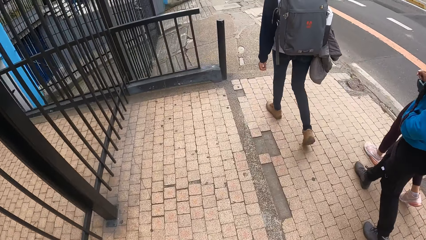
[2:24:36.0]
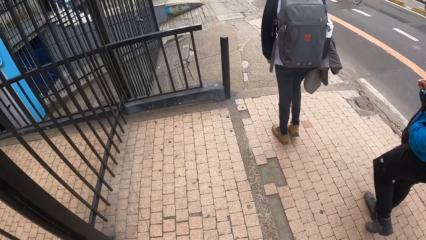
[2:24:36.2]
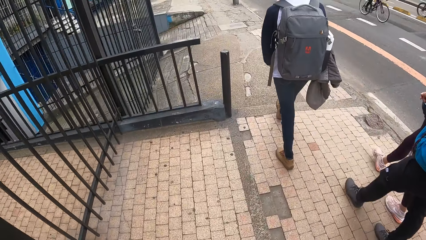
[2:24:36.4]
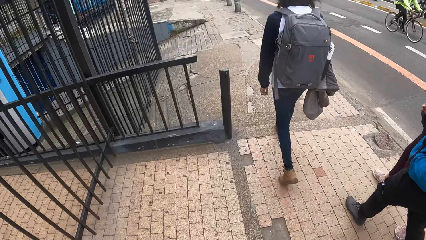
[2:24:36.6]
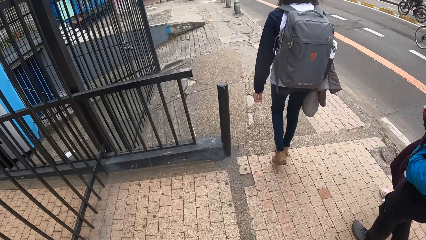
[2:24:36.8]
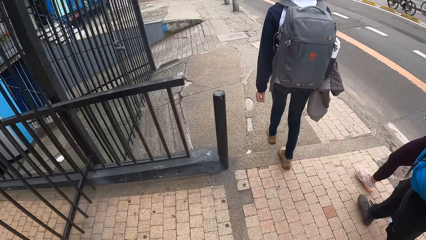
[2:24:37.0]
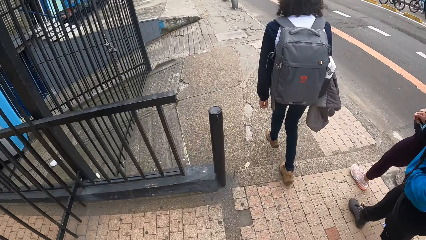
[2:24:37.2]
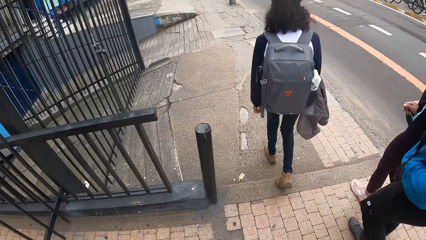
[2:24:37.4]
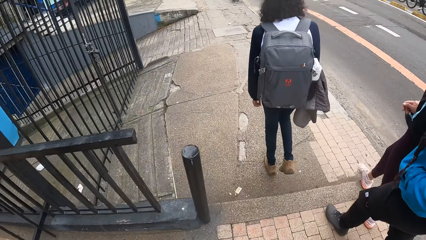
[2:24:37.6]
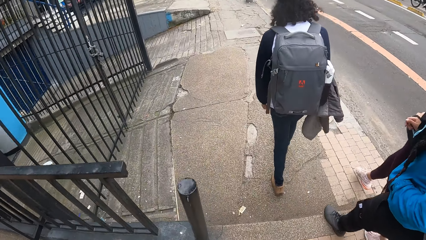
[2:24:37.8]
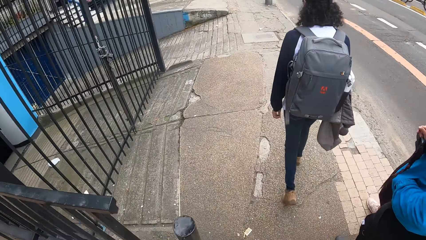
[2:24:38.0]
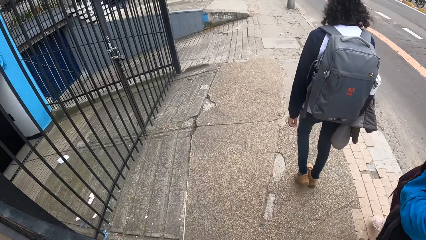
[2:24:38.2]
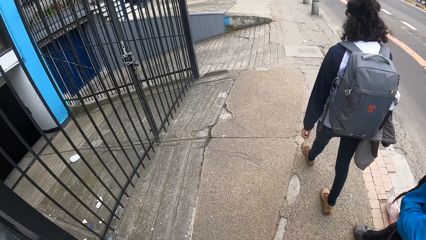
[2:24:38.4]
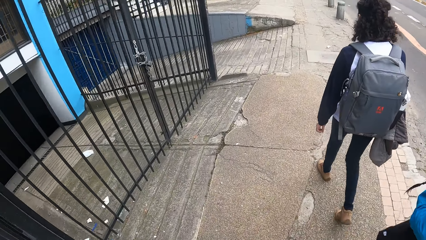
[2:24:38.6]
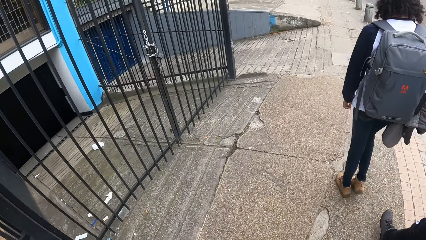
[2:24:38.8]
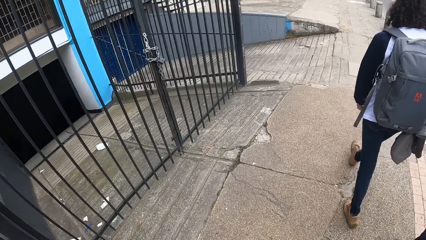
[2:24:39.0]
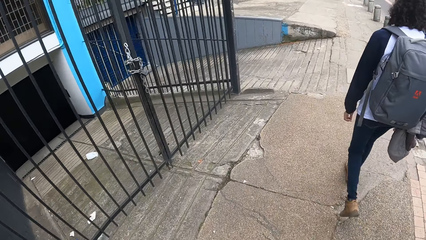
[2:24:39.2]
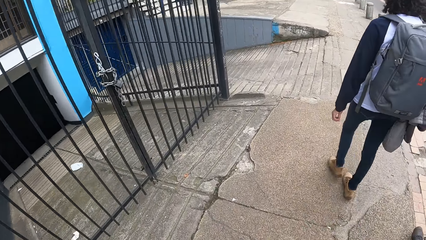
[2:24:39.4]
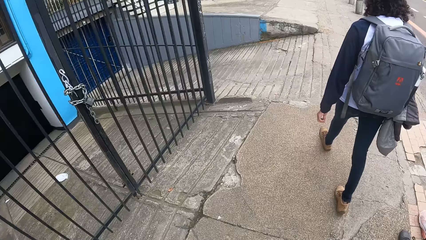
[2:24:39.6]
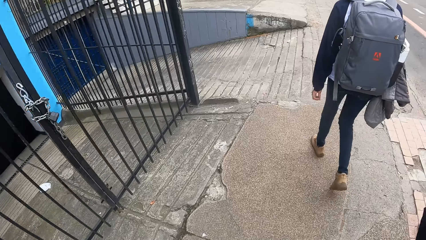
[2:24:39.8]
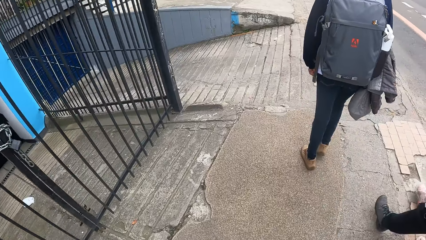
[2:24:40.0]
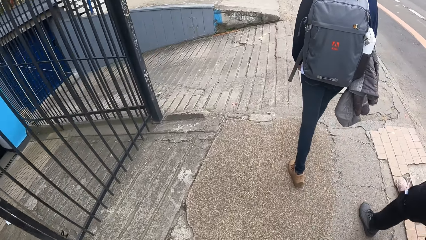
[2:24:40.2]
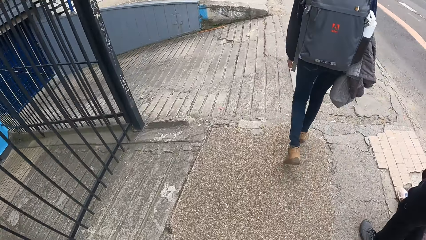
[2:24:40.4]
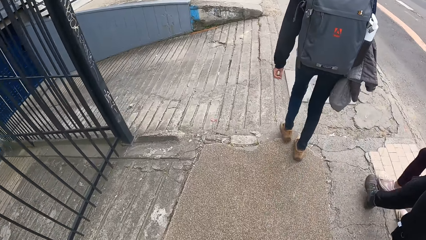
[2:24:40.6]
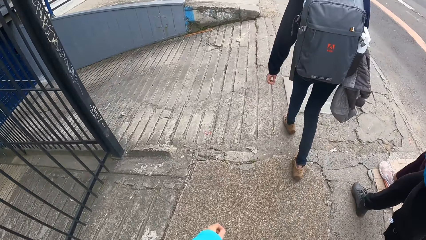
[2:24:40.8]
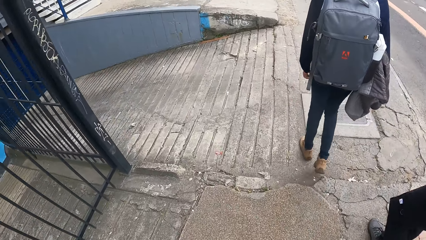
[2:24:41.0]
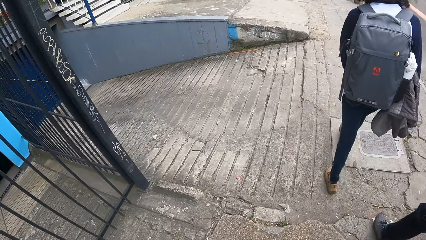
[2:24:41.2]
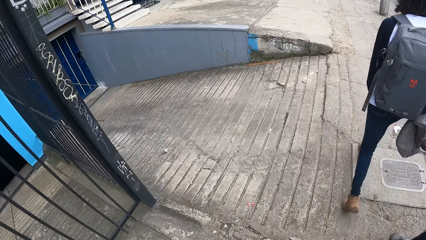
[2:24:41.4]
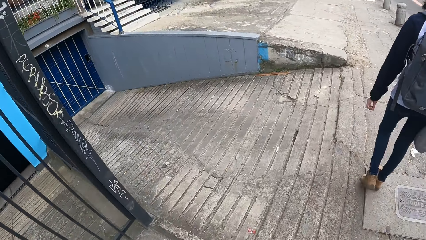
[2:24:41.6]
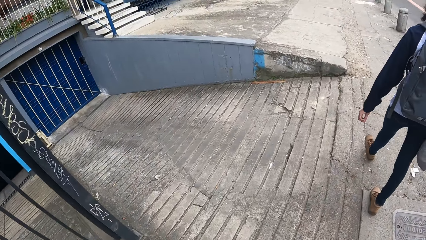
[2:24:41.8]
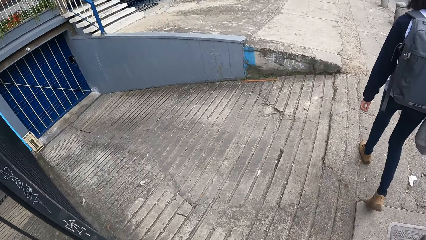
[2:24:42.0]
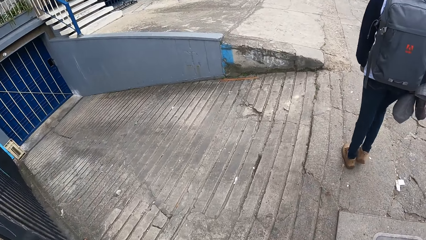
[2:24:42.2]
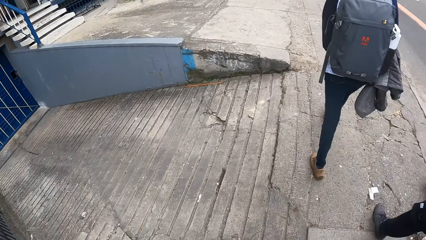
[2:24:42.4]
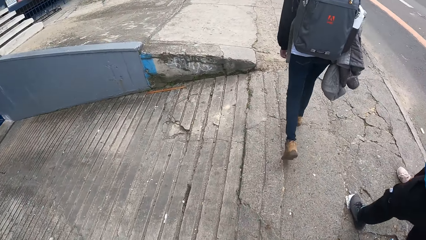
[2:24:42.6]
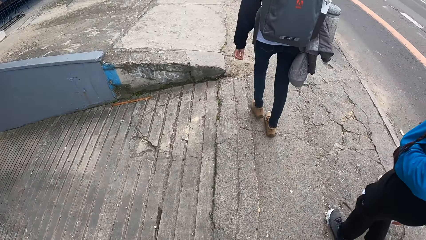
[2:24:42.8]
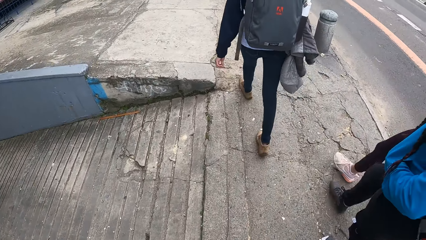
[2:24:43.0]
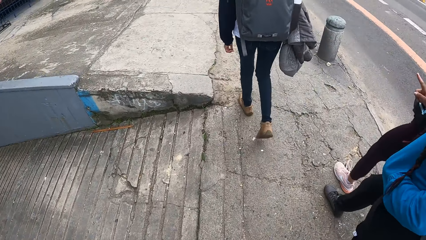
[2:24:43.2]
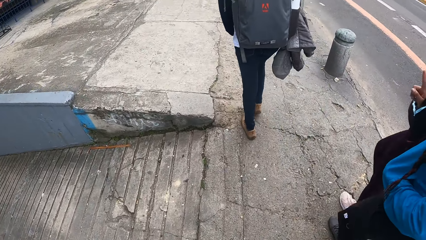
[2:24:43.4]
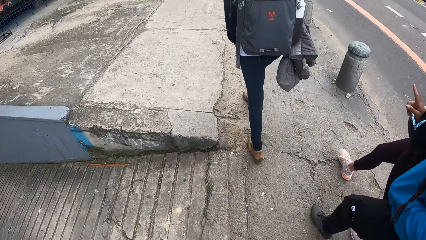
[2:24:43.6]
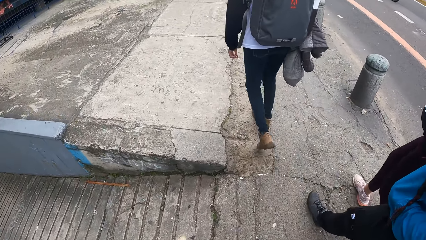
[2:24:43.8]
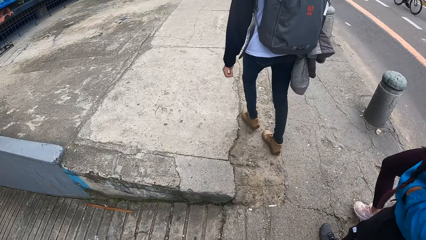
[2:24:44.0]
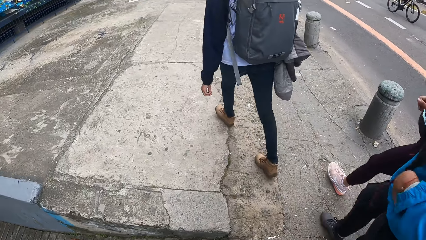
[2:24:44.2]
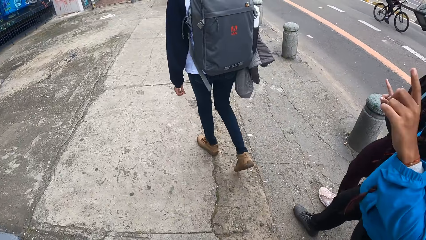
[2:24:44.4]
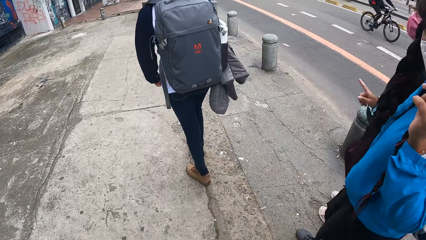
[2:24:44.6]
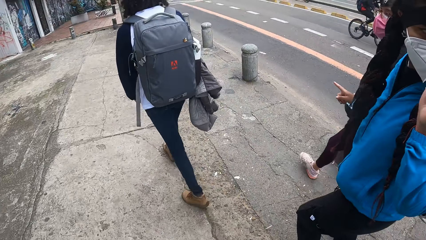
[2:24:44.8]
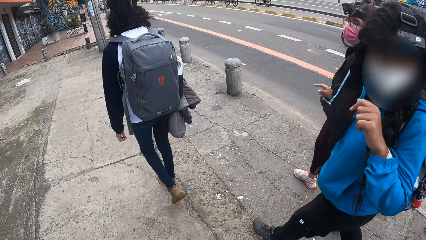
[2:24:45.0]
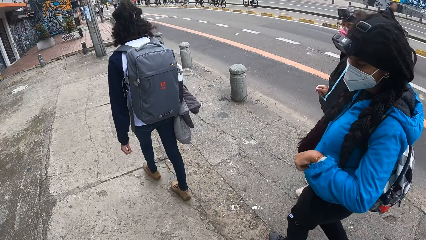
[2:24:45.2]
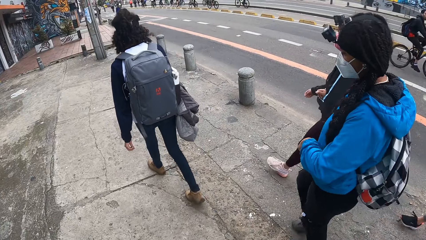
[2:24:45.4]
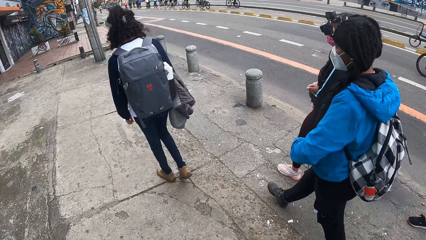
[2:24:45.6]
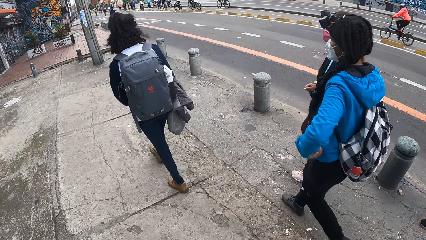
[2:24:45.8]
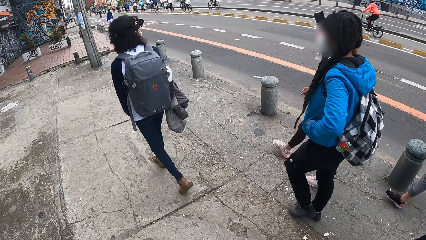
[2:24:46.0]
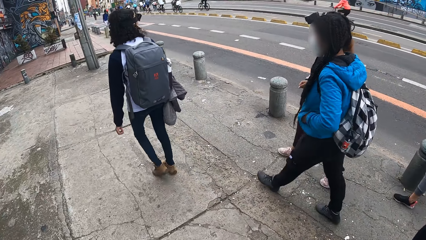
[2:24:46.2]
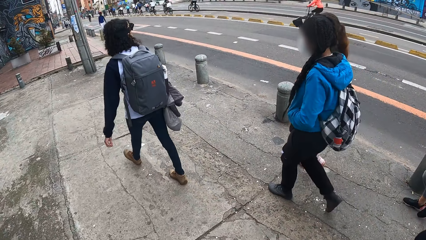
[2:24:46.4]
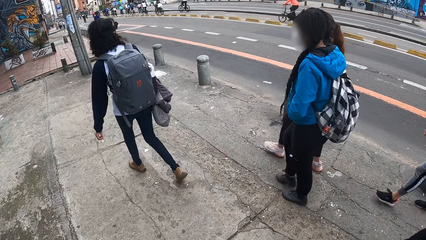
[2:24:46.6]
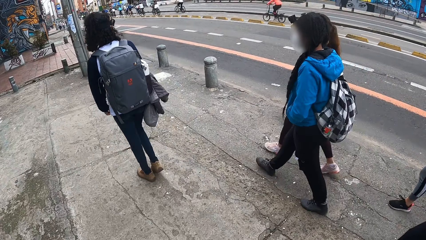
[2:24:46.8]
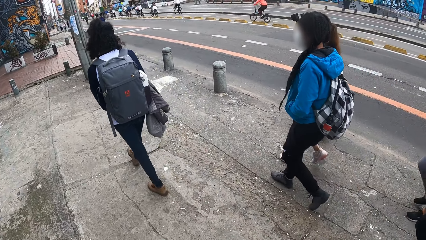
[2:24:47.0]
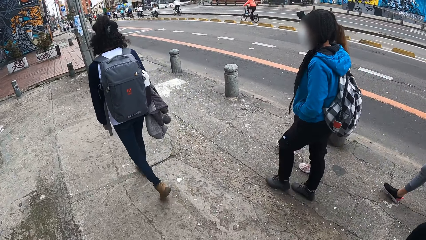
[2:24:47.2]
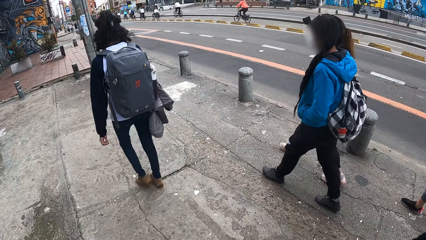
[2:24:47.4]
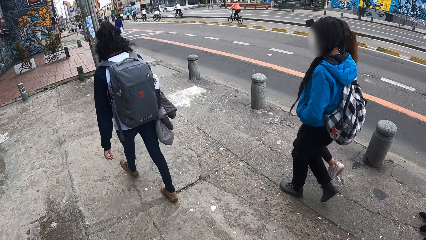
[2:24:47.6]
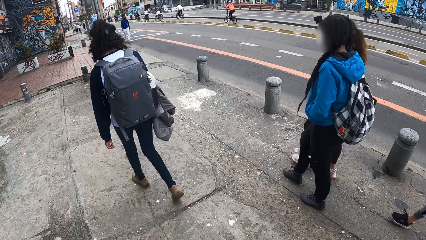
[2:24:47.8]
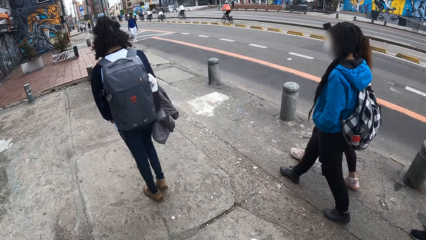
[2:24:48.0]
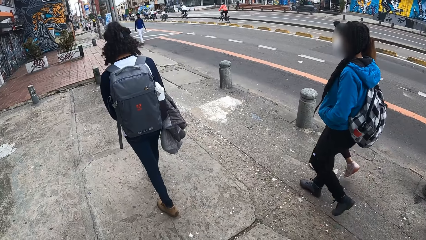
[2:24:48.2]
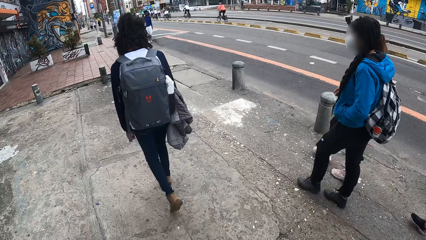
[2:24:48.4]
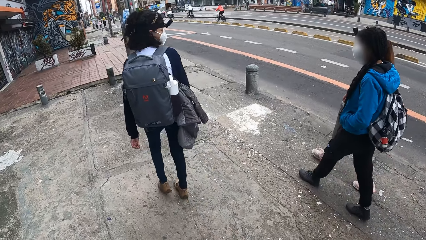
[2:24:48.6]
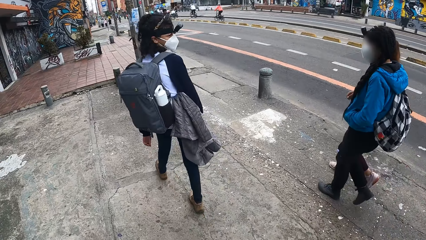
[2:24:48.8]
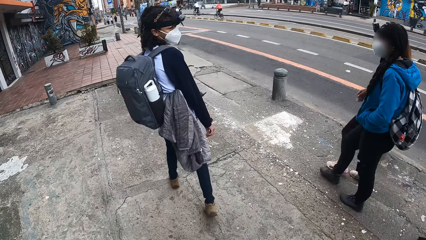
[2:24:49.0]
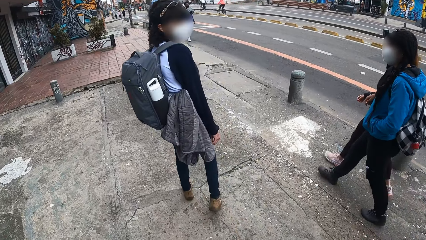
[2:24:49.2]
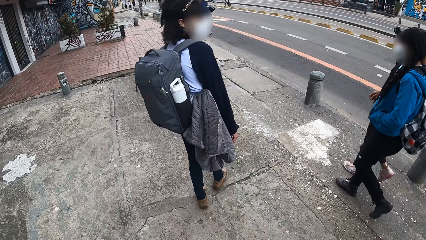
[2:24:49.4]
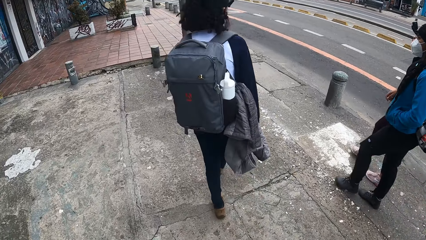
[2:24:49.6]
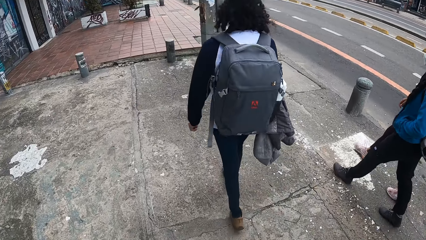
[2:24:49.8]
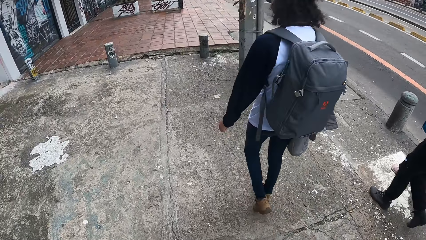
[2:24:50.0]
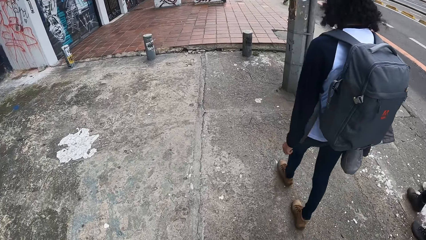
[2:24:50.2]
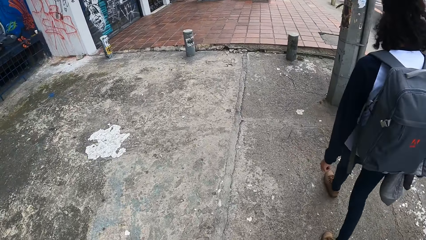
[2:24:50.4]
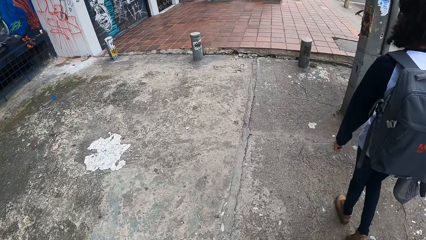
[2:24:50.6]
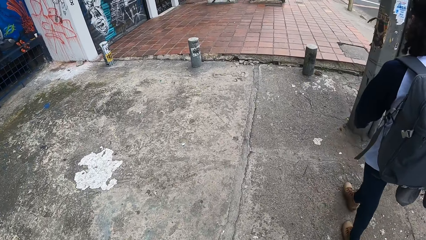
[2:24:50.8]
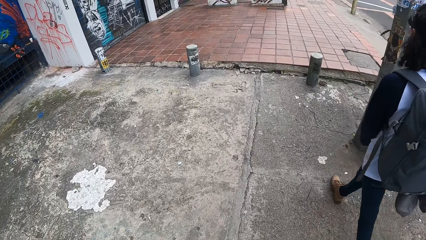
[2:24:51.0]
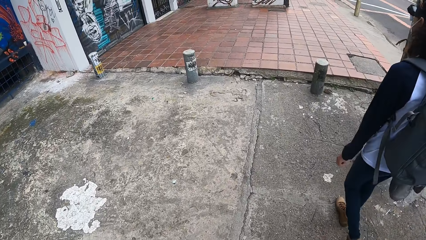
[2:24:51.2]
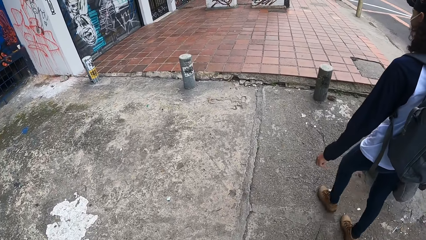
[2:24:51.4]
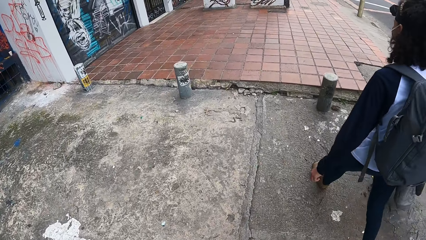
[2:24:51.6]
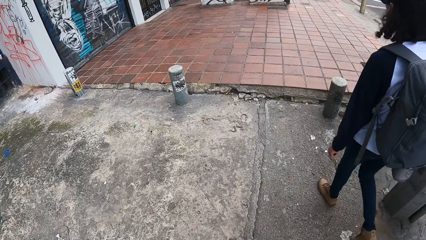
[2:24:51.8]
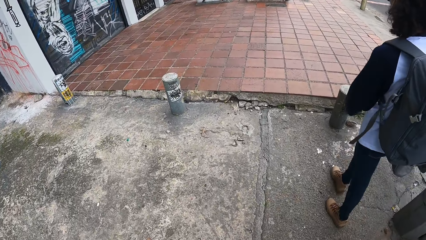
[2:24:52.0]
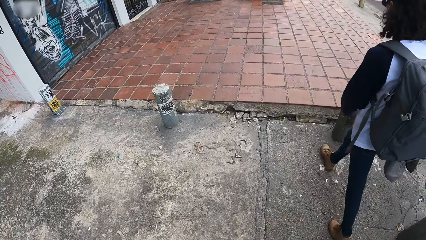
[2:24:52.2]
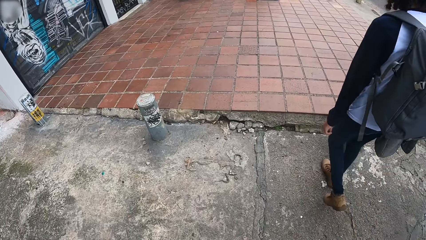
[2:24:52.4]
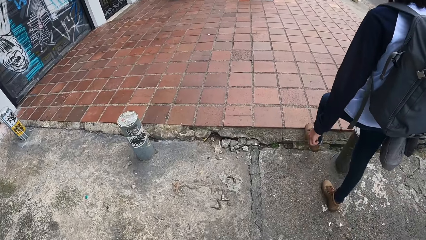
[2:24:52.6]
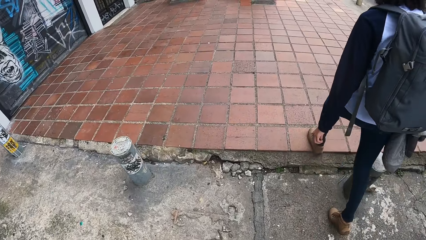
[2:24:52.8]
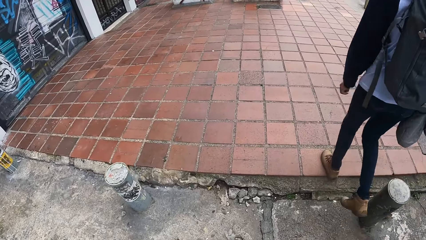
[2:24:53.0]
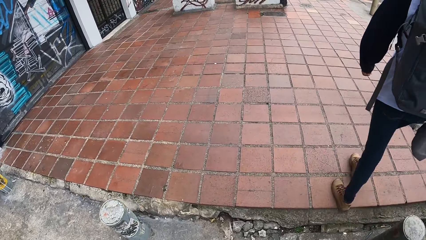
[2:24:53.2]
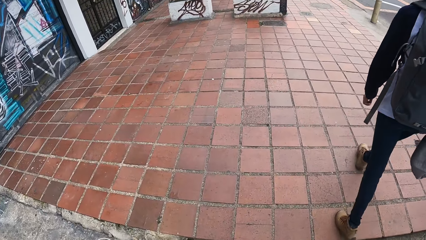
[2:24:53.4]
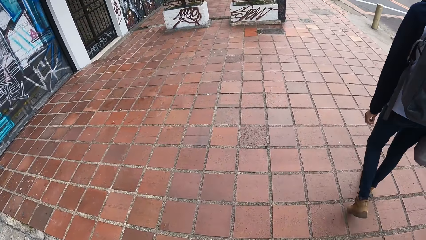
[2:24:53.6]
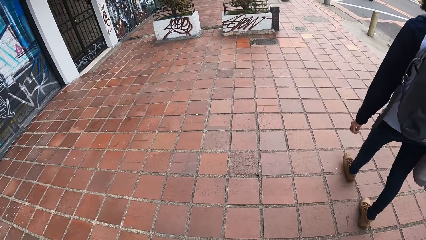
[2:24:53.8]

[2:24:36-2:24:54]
A woman interacts with the camera wearer and a man. The woman puts her left hand in her jacket.
